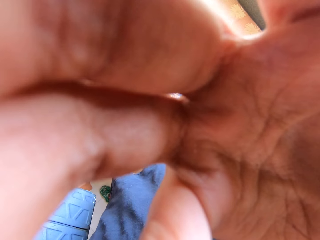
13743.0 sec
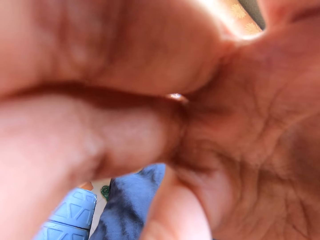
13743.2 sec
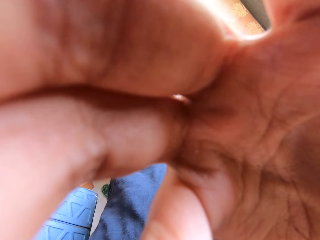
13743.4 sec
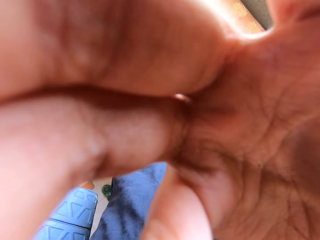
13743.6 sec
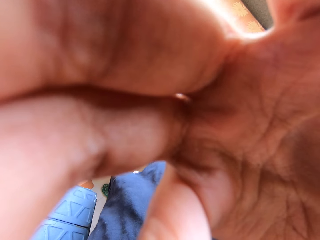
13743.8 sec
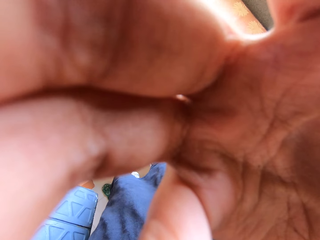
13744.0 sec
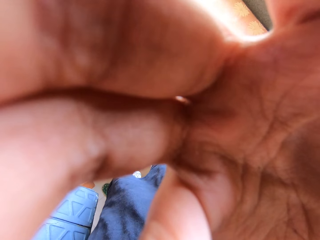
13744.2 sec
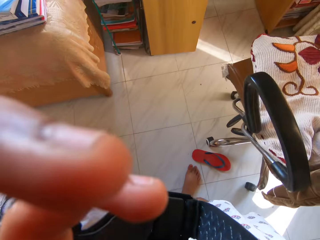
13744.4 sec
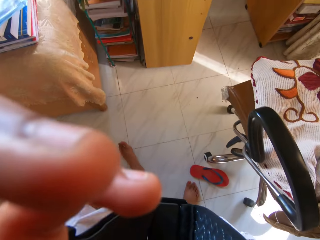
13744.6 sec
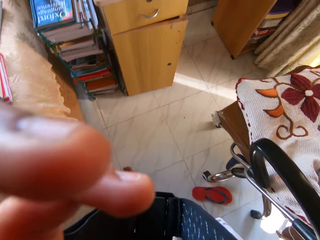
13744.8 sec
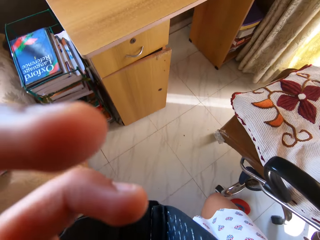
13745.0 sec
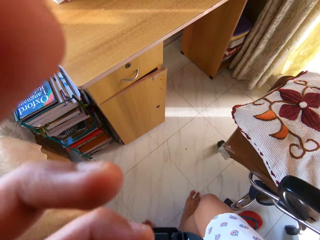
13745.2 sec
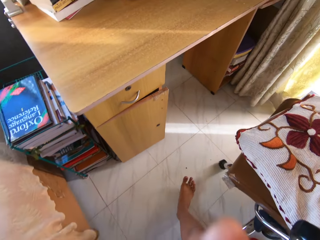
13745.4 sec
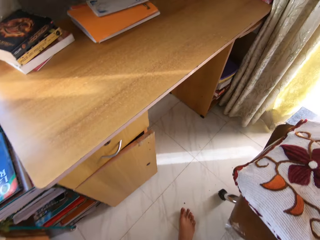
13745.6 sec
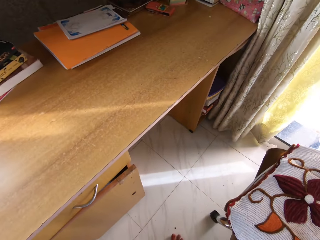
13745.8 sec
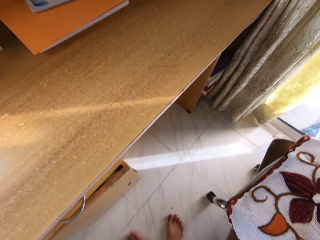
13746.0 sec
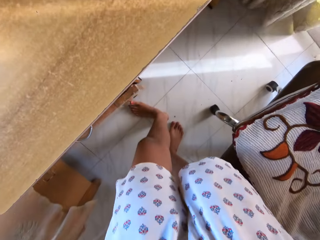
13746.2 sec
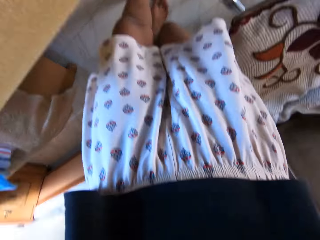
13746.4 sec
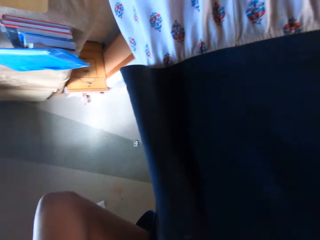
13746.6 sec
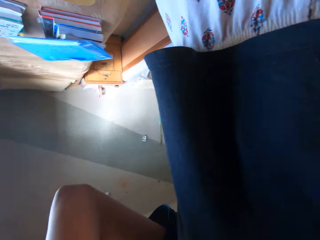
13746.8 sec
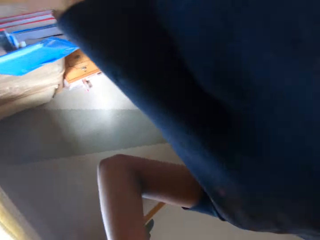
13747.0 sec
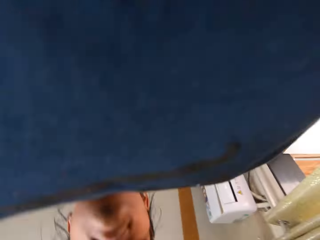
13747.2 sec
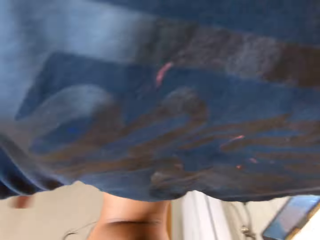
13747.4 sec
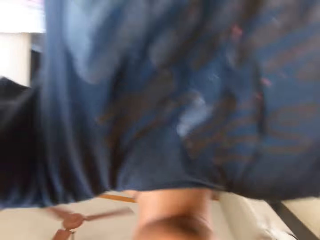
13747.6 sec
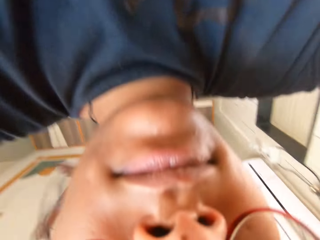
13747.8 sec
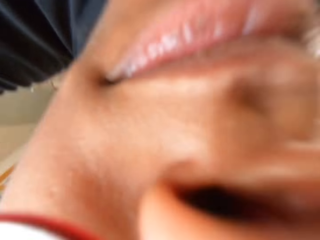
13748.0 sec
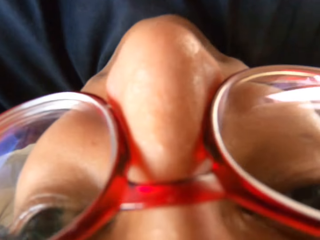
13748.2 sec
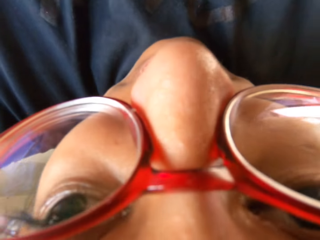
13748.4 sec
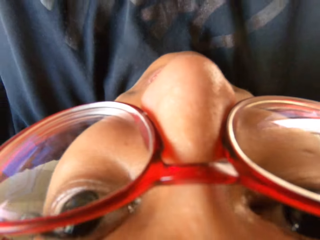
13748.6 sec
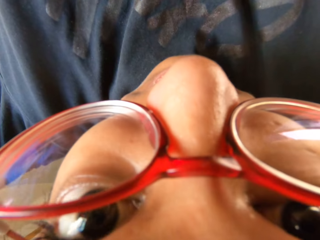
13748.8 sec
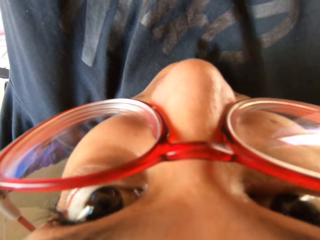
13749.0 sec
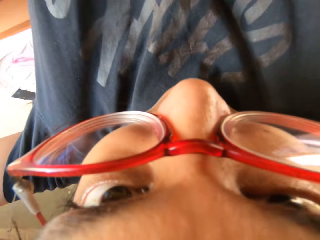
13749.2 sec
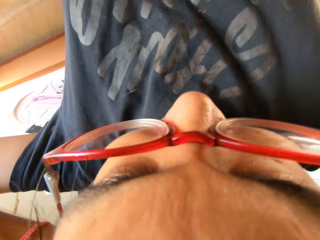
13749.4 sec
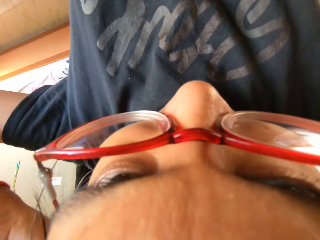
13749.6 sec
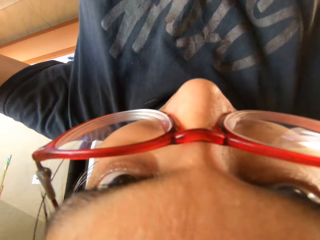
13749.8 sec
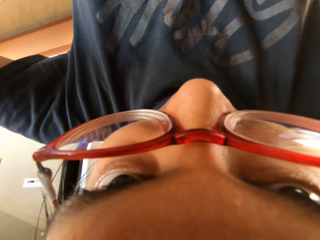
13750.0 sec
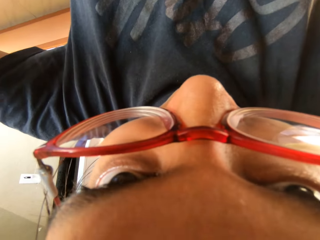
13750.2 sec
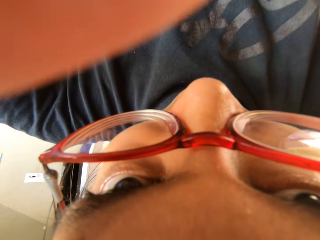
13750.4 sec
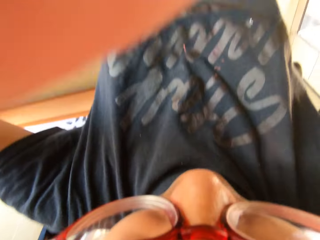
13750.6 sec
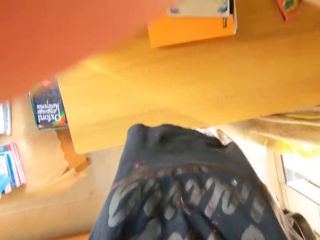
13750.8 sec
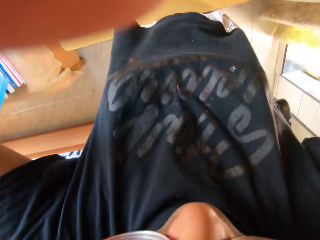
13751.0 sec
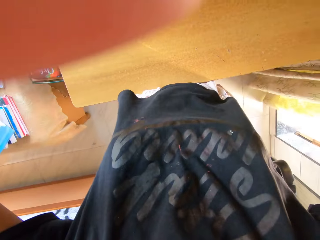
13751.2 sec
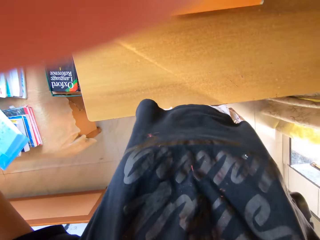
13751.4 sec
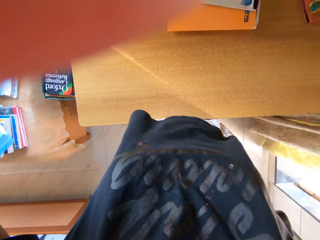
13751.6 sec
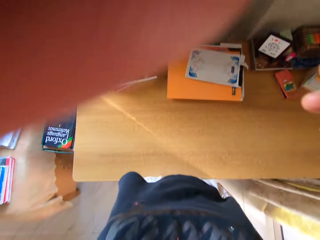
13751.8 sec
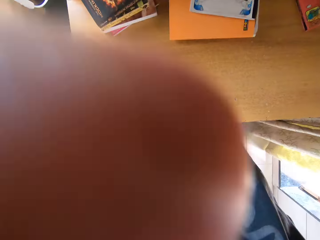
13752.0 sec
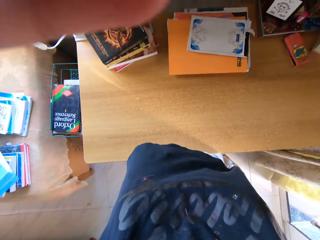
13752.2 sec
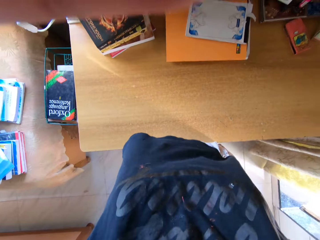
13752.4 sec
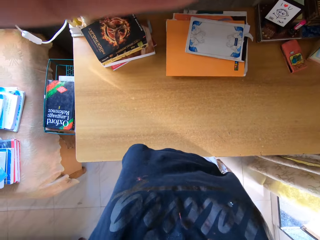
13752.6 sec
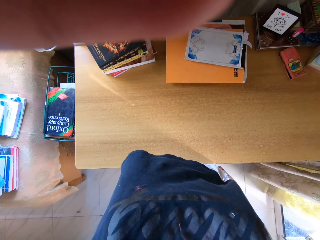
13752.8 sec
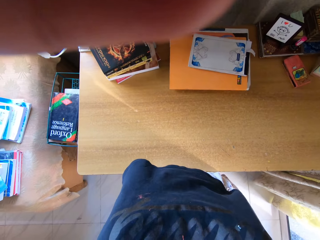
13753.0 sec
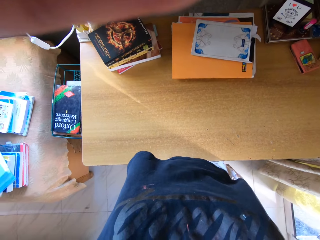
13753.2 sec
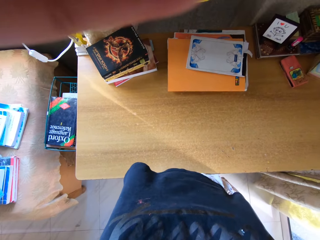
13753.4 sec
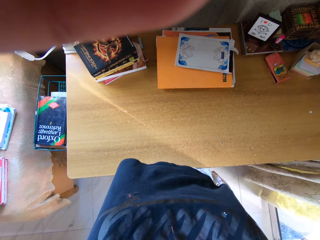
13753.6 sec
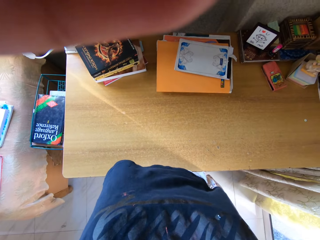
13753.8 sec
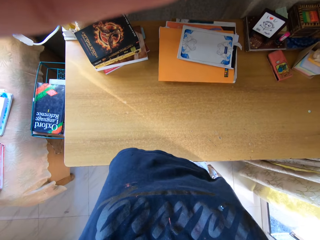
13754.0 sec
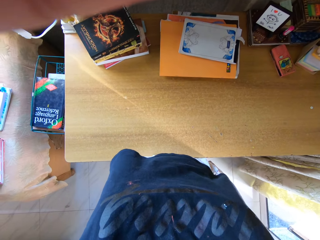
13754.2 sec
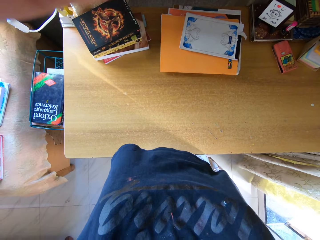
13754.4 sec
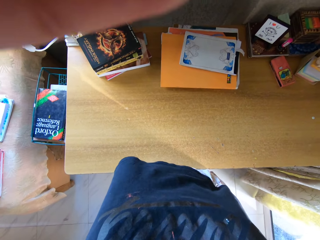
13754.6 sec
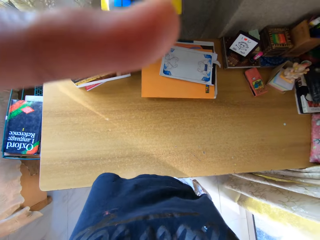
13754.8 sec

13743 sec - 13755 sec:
The camera wearer walks around the room. They adjust the camera with the left hand. They adjust the camera with both hands.

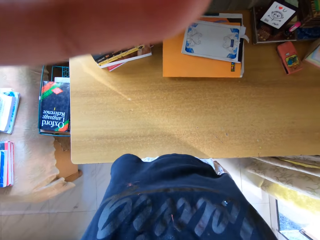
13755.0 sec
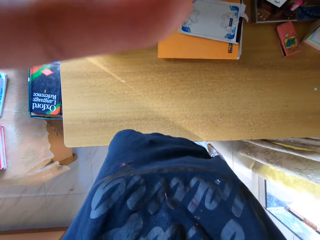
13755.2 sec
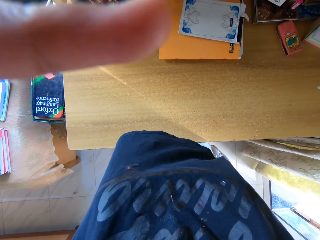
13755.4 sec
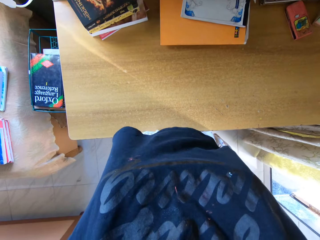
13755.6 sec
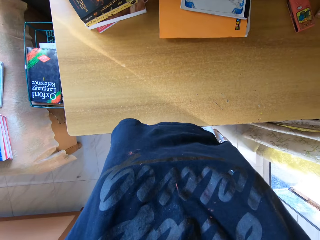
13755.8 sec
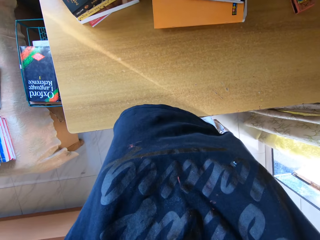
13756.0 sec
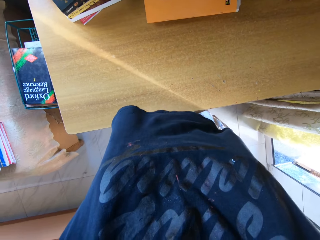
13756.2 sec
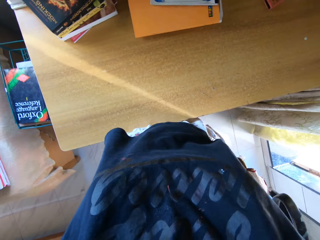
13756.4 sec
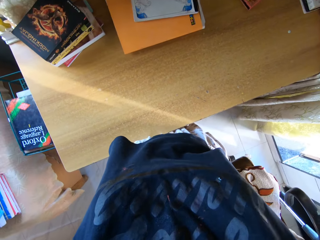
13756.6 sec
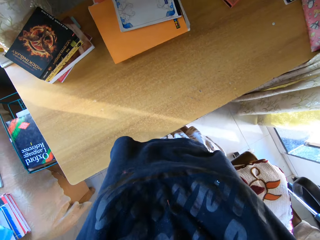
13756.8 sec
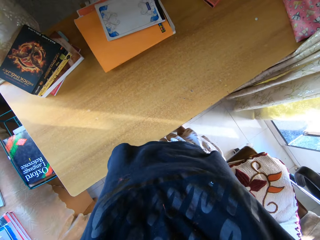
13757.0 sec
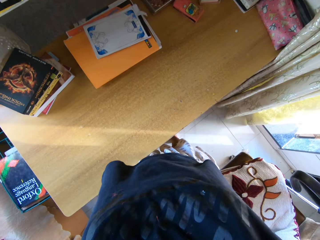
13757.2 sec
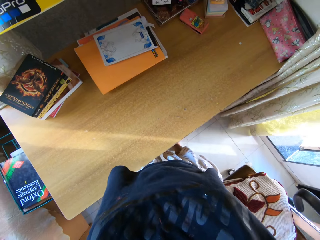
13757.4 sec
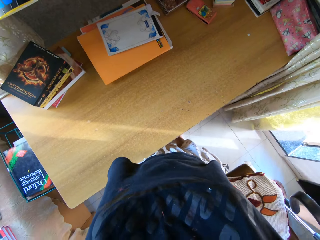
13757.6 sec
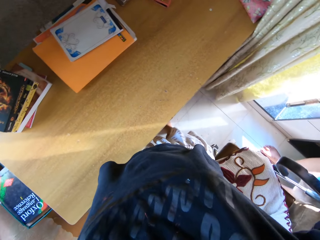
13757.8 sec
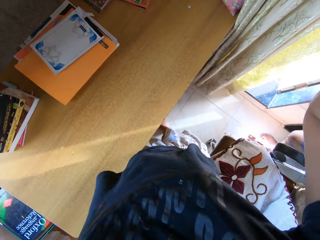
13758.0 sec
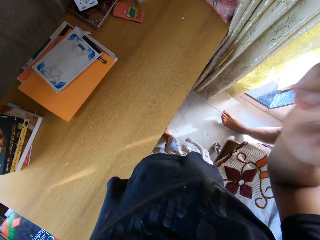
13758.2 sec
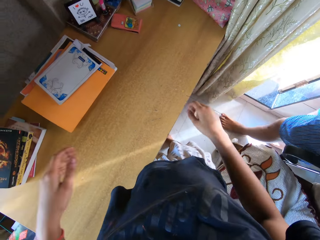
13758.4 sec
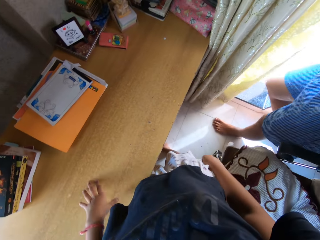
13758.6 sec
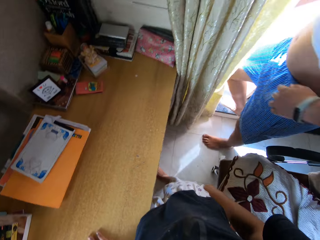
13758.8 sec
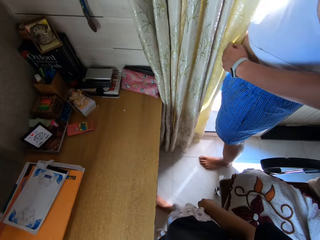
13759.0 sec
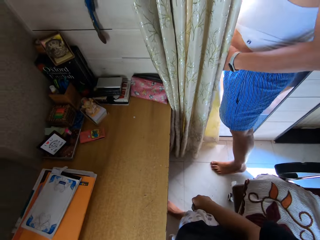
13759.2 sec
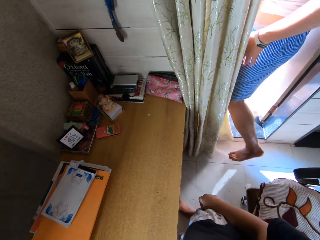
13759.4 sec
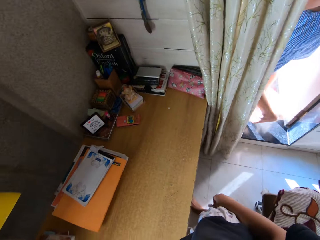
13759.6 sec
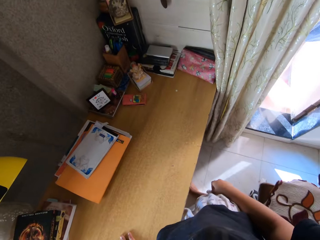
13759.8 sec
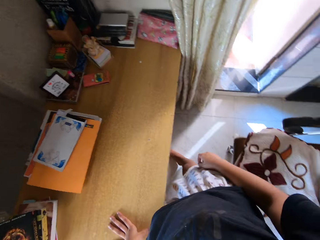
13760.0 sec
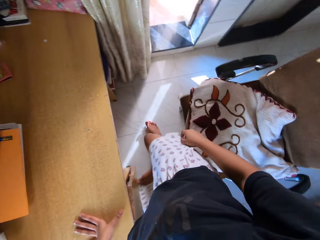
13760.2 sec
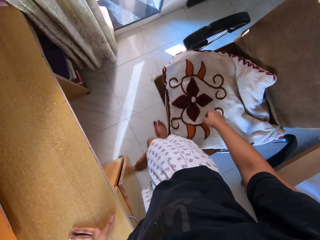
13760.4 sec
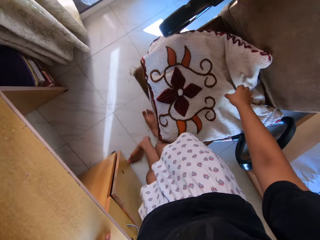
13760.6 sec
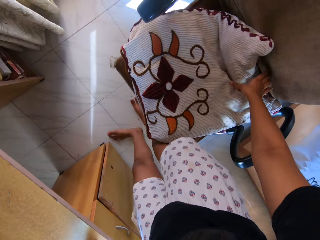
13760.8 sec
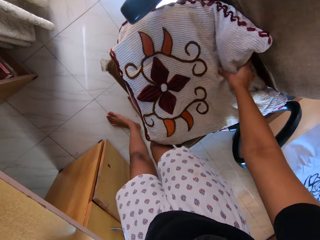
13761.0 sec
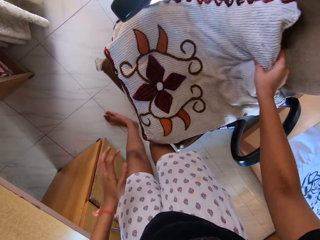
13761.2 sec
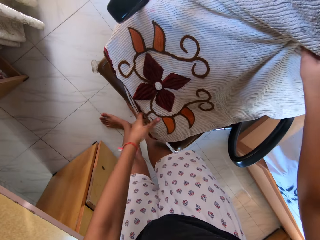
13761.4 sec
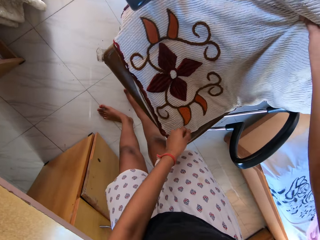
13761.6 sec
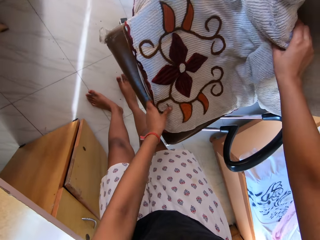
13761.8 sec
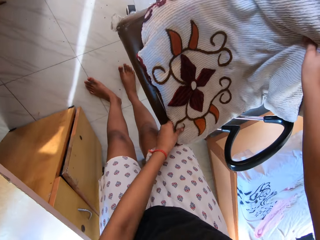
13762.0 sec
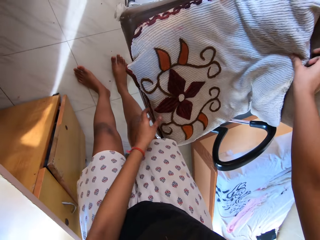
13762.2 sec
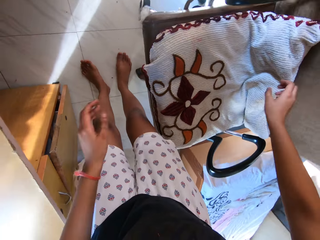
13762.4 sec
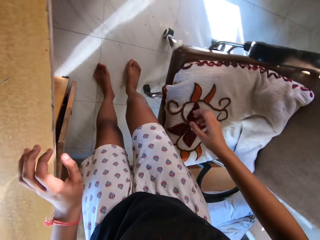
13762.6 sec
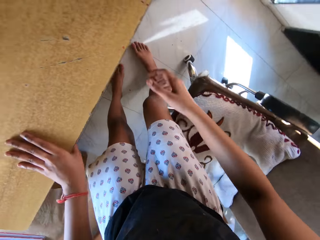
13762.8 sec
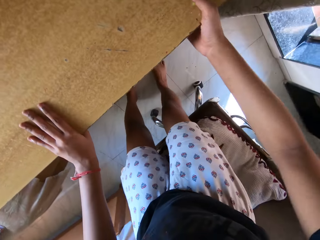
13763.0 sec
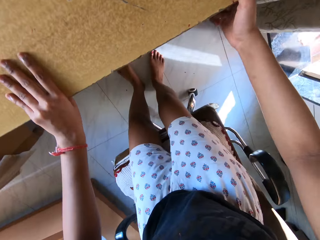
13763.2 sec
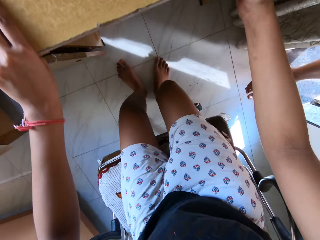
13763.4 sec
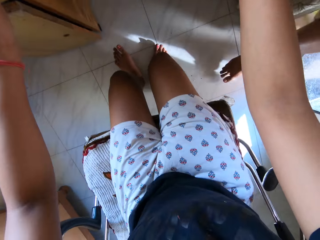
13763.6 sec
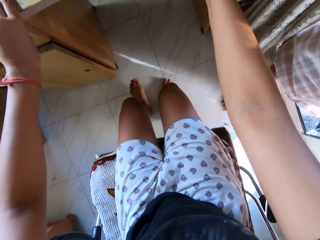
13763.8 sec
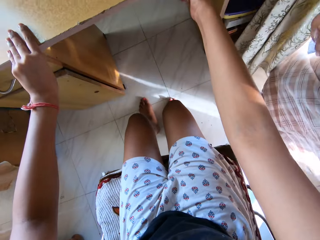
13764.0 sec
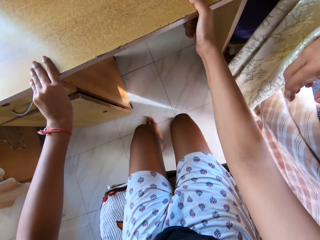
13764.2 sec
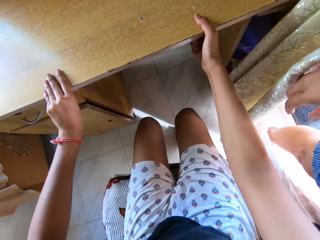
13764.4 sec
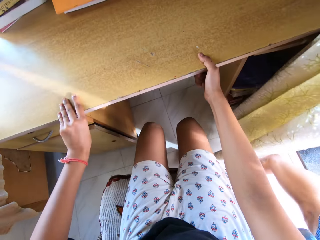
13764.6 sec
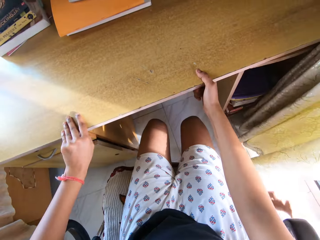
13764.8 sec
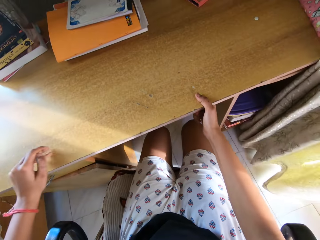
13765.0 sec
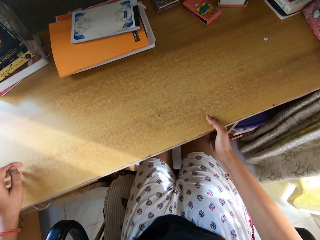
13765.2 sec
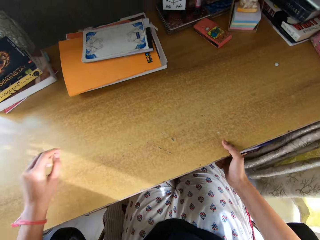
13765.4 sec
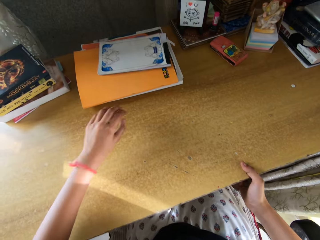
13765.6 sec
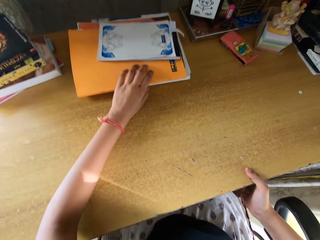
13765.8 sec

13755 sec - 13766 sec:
The camera wearer places the left hand on the table. They look at a person. The camera wearer holds a pillow with the right hand. They pick the pillow. They fix the pillow on the chair with both hands. They hold the table with both hands. They sit on the pillow on the chair.
